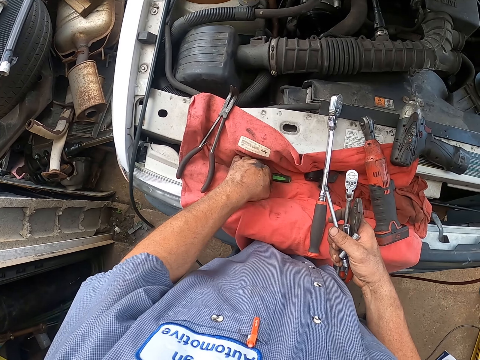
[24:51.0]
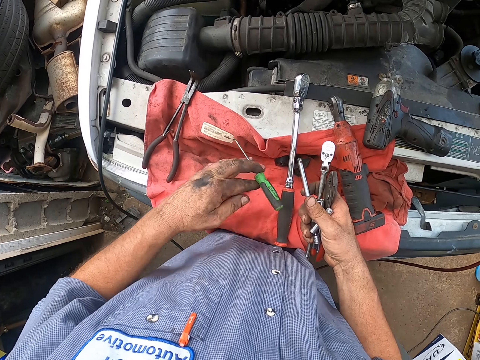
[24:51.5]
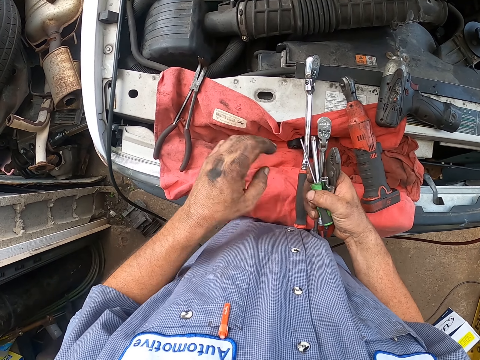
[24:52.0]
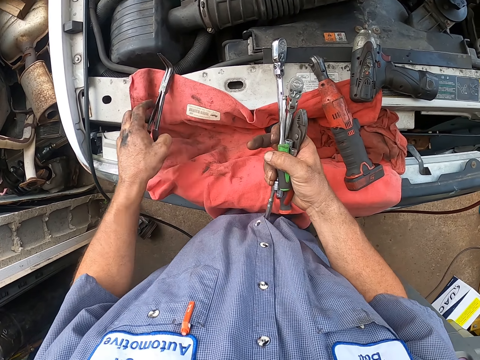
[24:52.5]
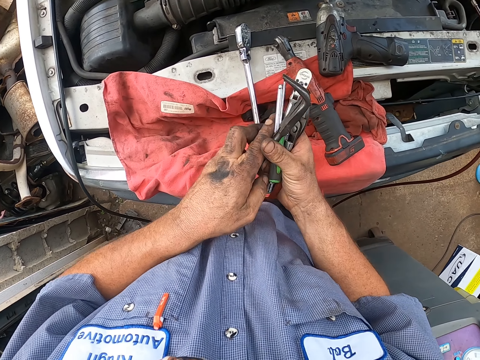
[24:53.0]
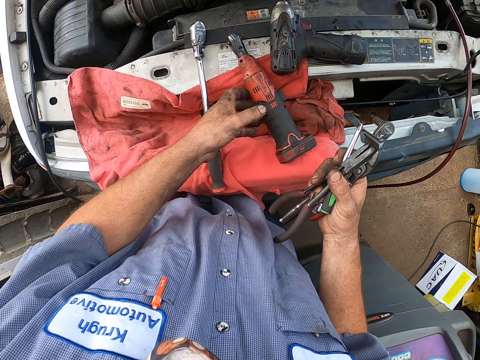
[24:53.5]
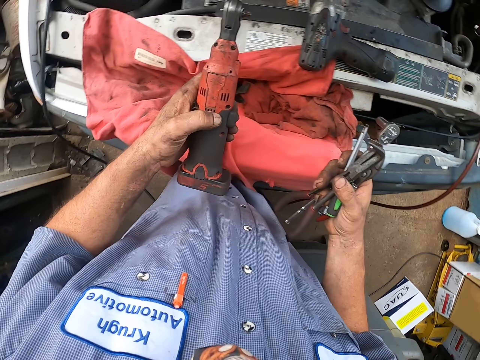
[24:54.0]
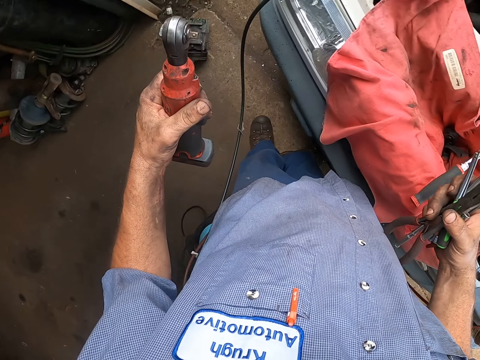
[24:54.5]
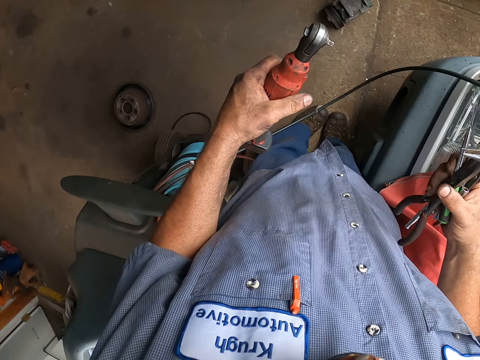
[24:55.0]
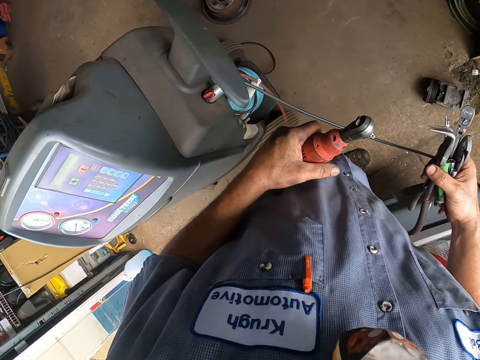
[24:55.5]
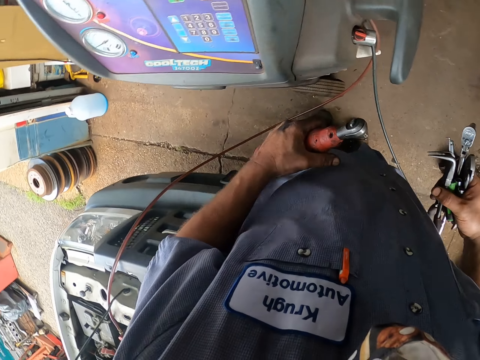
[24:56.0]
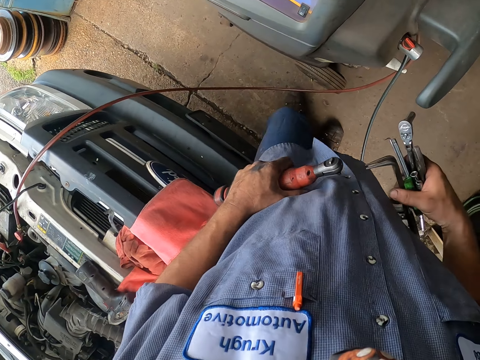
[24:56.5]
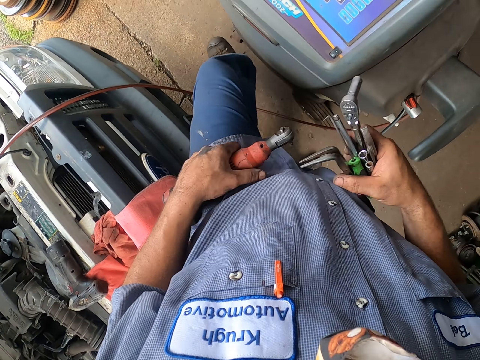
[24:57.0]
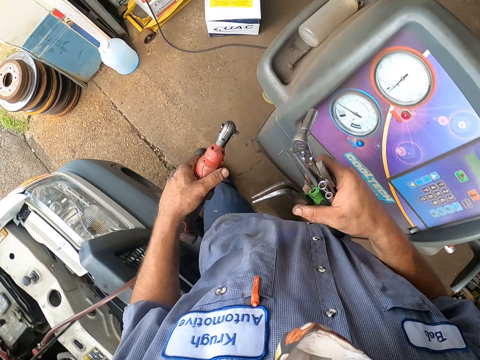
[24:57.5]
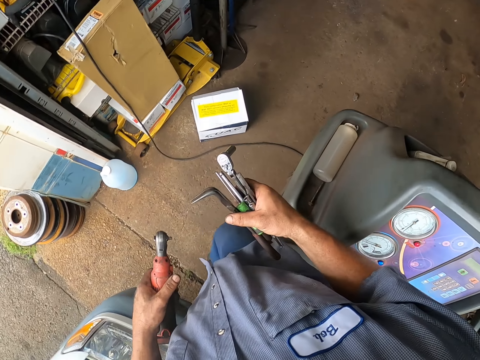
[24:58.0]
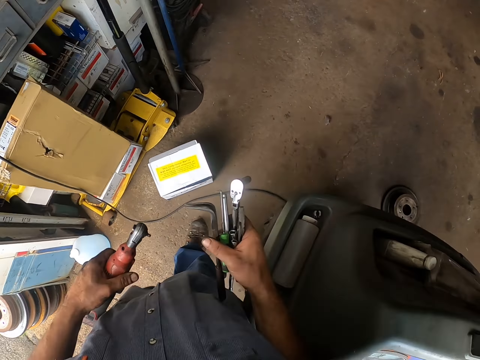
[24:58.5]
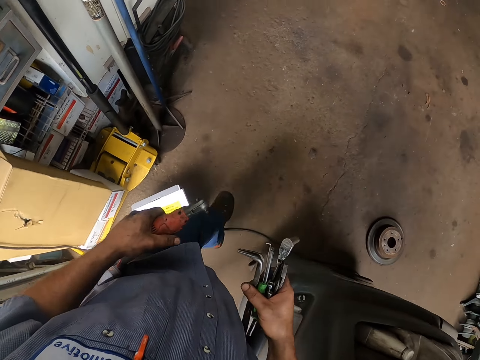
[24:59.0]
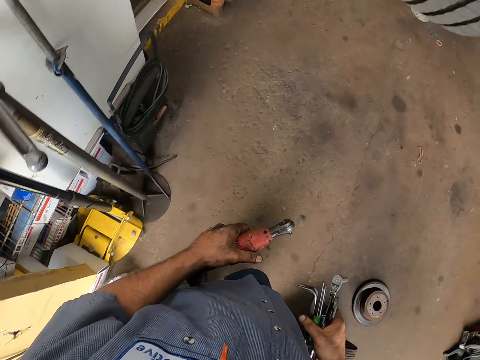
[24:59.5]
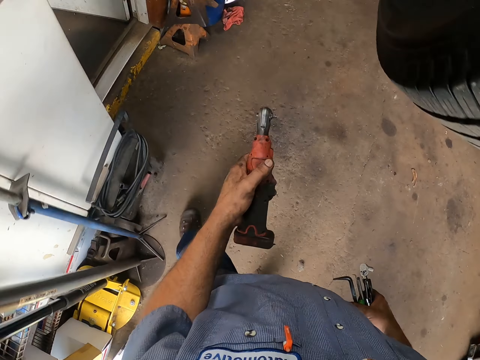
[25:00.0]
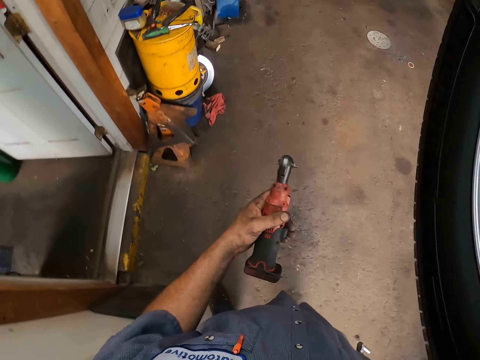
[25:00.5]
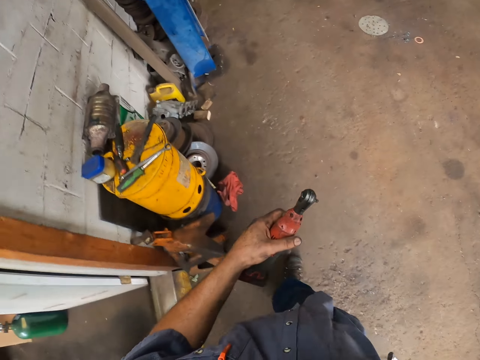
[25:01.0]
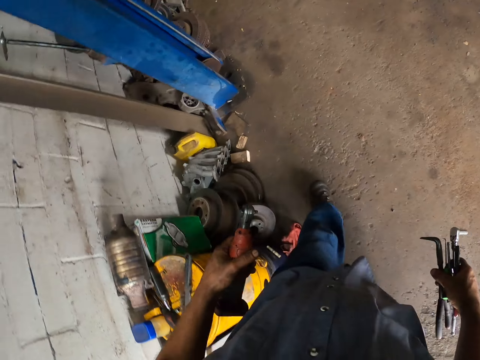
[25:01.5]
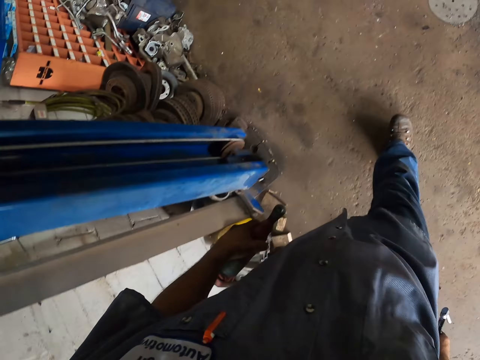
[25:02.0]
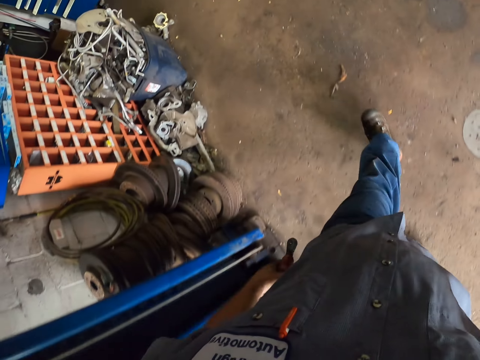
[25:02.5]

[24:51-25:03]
The camera wearer shifts the screw to the right hand. They pick the bent nose plier on the towel. They shift the plier to the right hand. They pick the electric wrench on the towel. They carry the tools in the workshop. They walk.

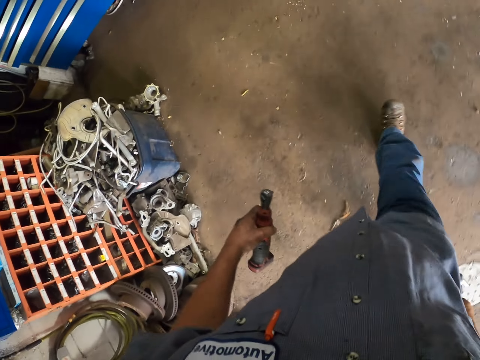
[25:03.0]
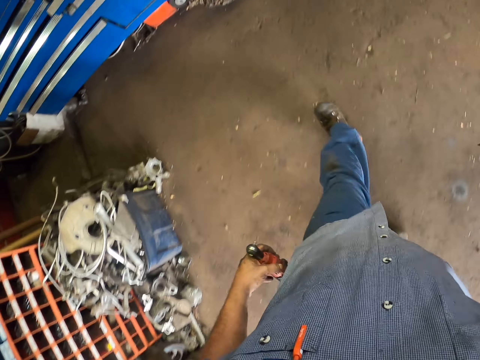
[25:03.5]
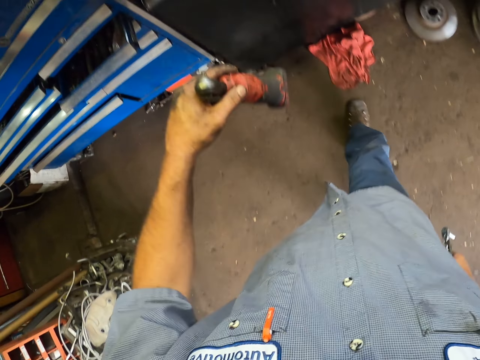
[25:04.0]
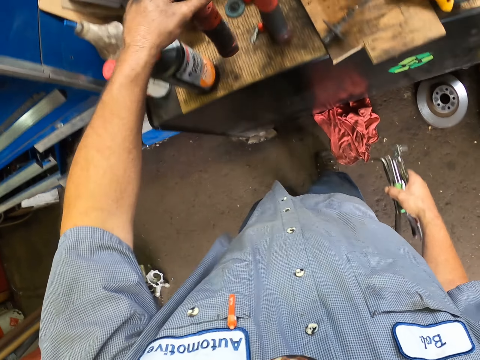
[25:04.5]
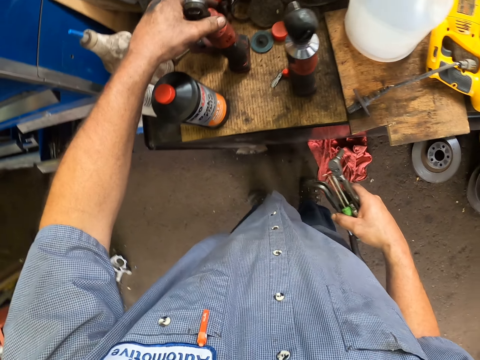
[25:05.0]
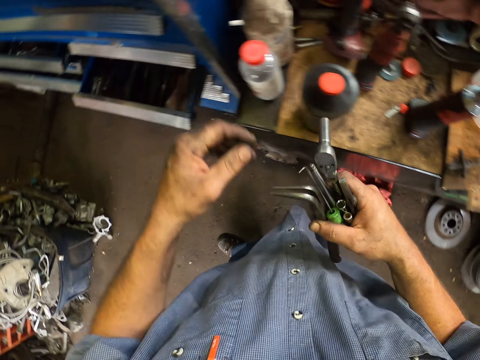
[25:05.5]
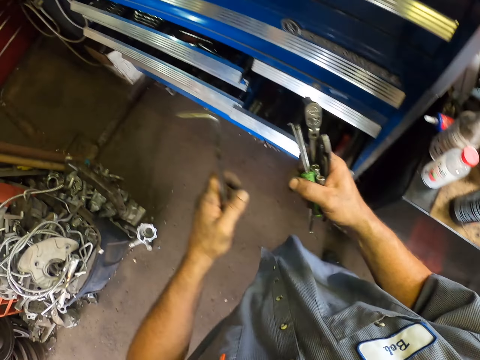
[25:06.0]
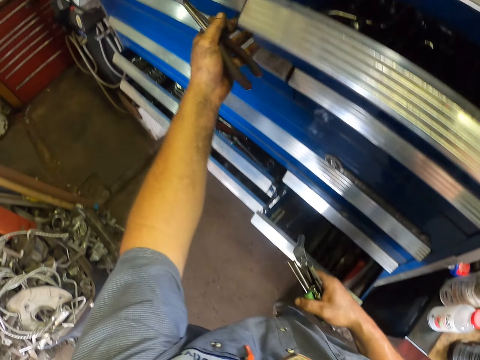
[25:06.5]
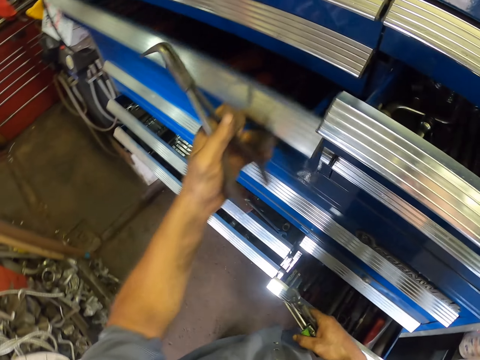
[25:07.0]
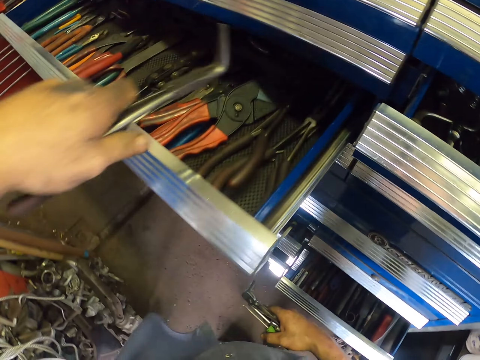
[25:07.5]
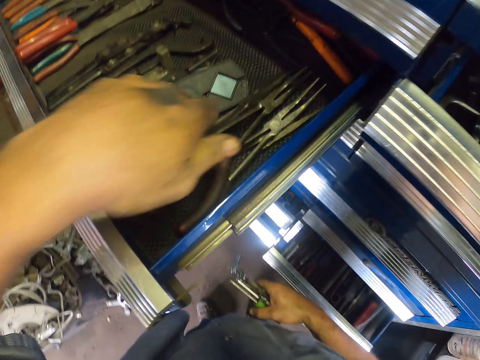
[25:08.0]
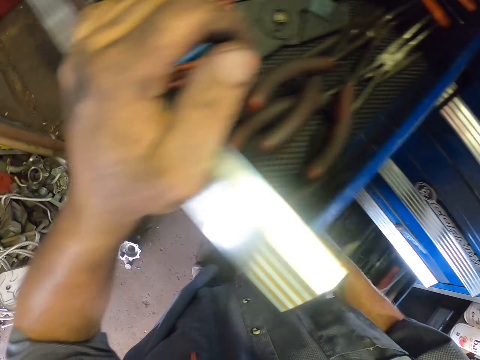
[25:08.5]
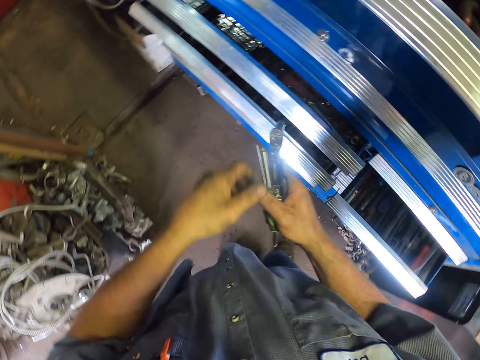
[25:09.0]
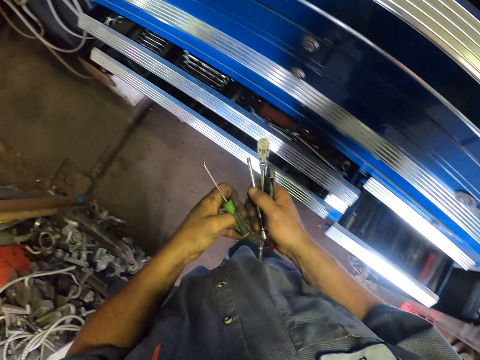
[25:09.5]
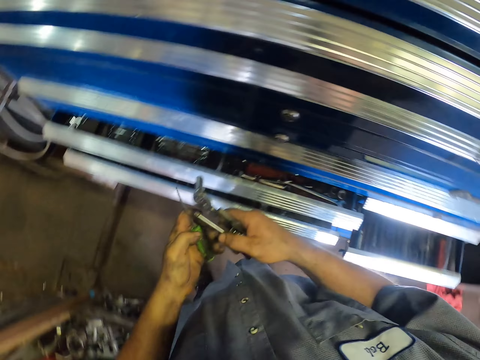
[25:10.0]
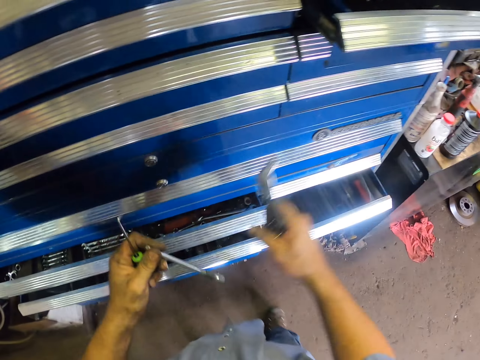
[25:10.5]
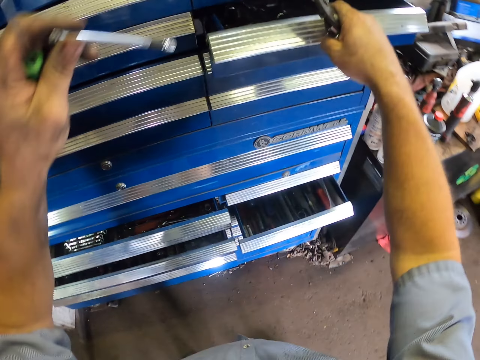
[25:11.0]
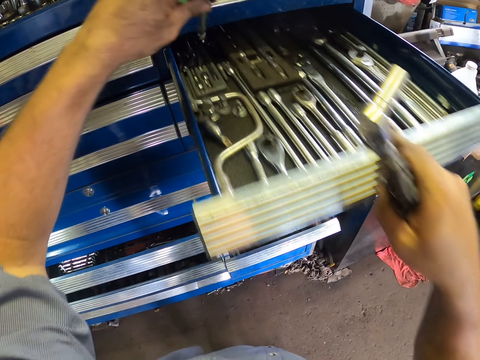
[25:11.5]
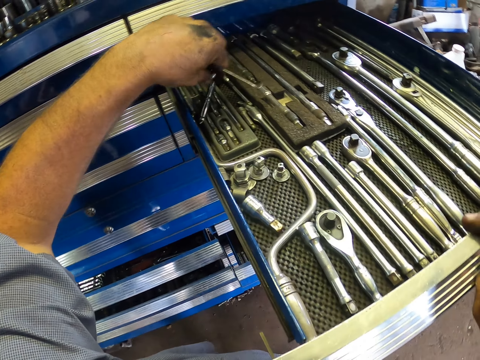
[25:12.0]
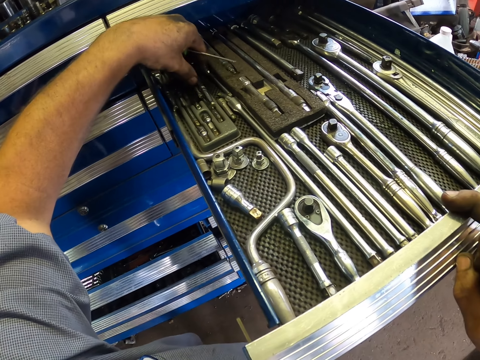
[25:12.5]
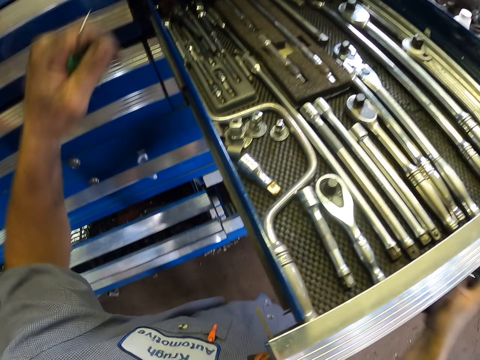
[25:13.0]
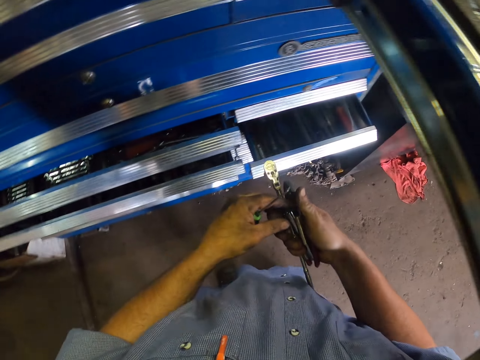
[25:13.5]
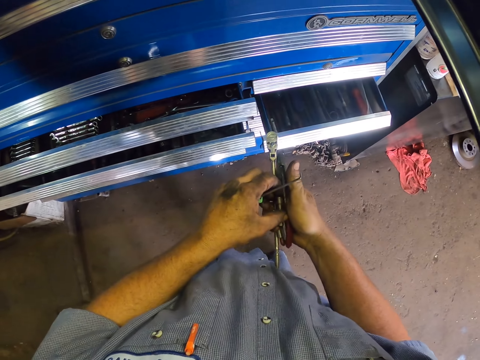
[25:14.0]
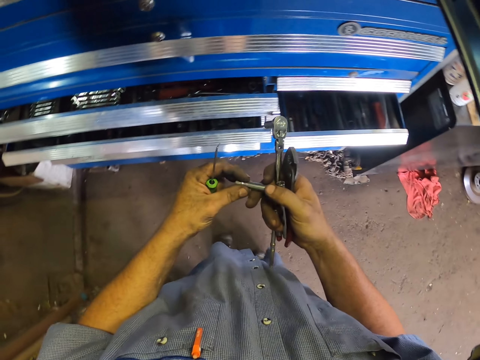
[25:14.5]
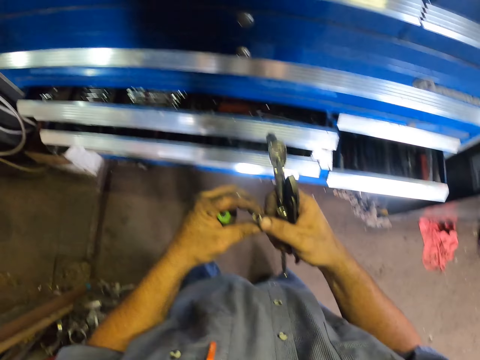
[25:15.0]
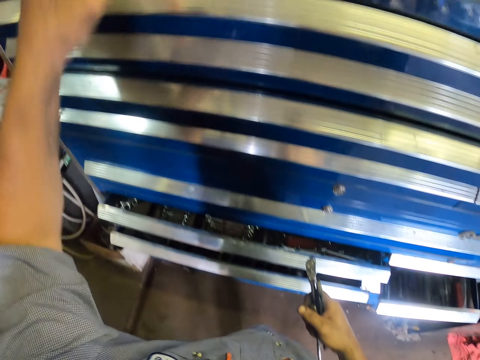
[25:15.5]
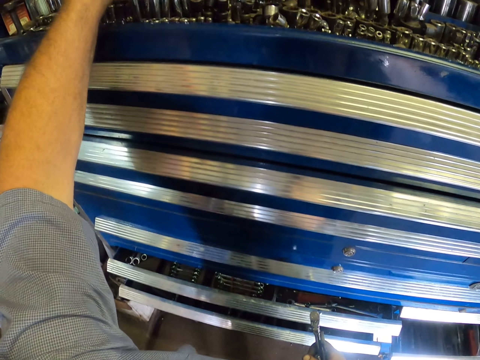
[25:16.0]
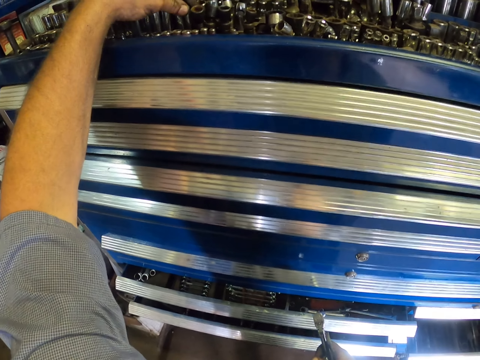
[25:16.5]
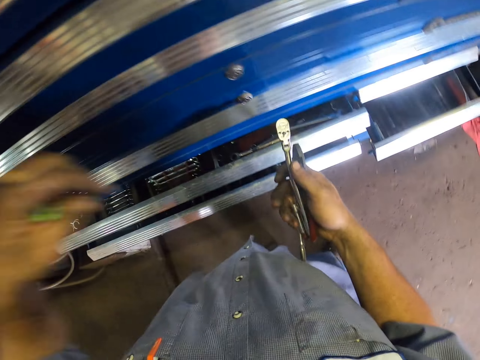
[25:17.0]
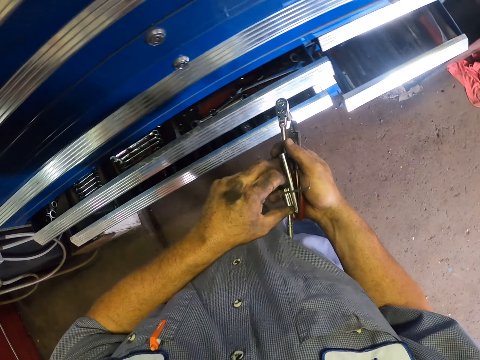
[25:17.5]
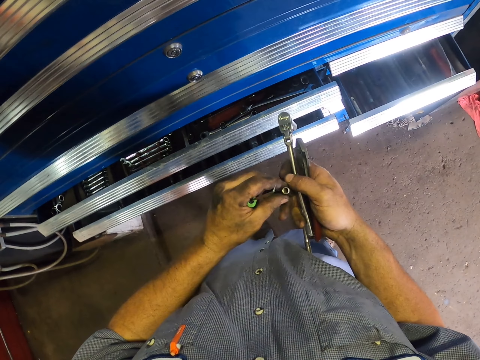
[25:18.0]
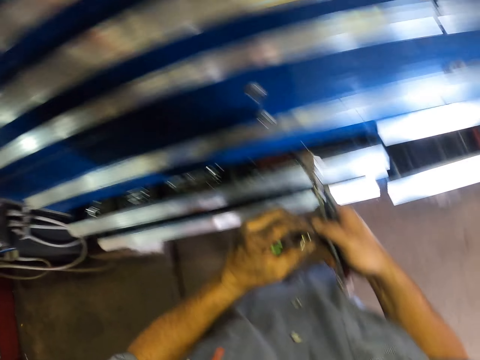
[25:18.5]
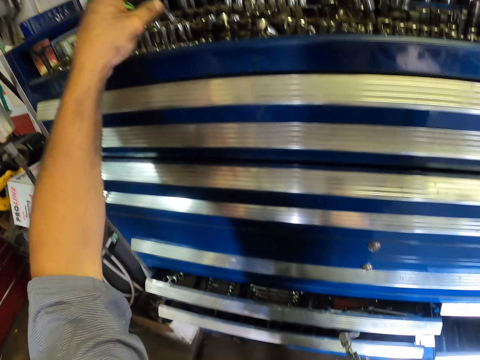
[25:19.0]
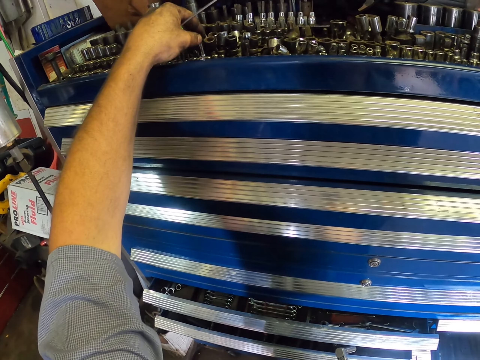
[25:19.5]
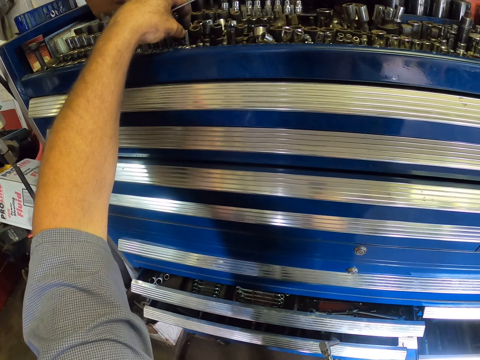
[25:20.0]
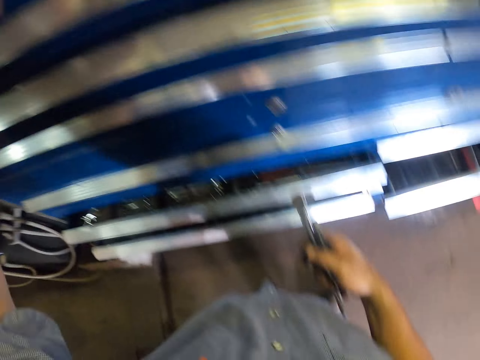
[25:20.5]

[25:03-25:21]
The camera wearer drops the electric wrench on the stand in the workshop. They shift the bent nose plier to the left hand on the way towards the tools cabinet stand. They pull the cabinet drawer. They drop the plier in the drawer. They push the drawer back. They shift the screwdriver to the left hand. They shift the wrench handle to the left hand. They pull the stand drawer. They drop the wrench in the drawer. They position the wrenches in the drawer. They pick the wrench socket from the right hand. They drop the socket on the stand on top of others. They shift the wrench socket from the right hand. They drop the socket on the stand.
